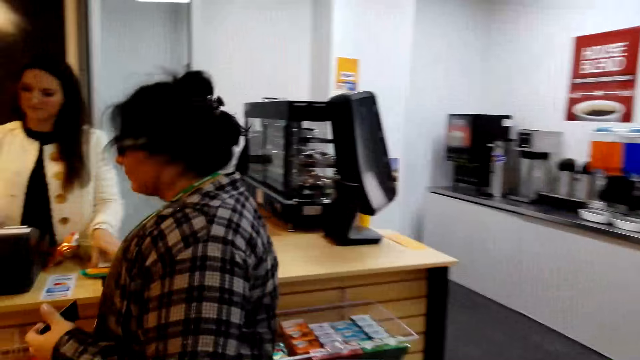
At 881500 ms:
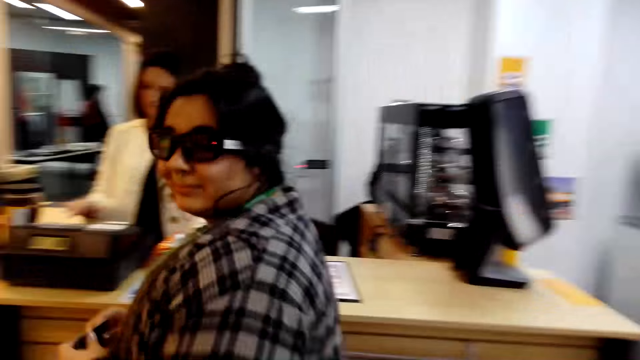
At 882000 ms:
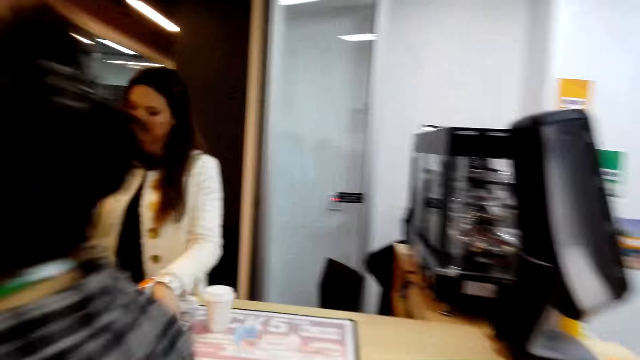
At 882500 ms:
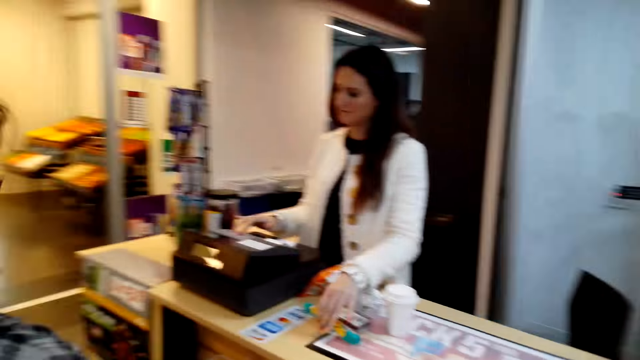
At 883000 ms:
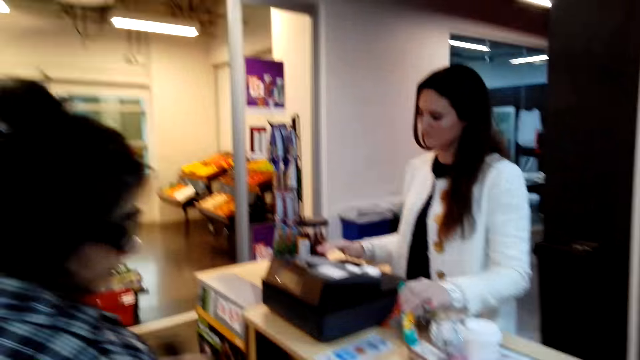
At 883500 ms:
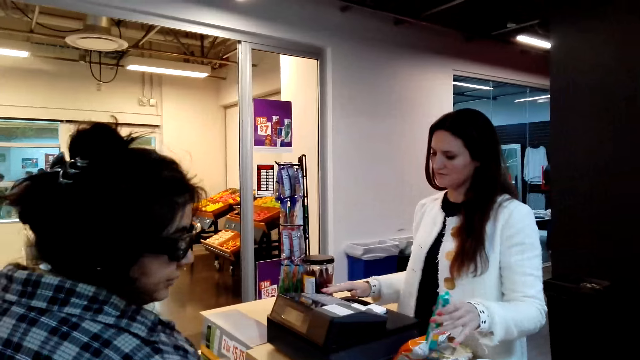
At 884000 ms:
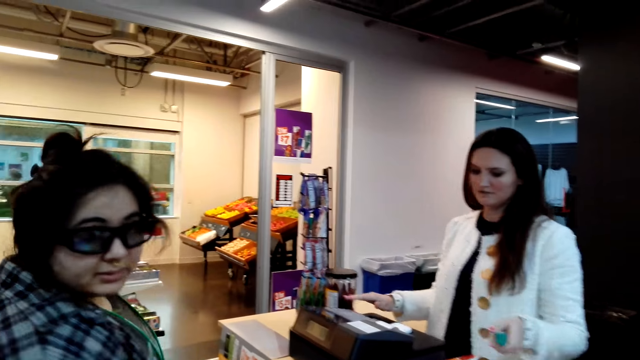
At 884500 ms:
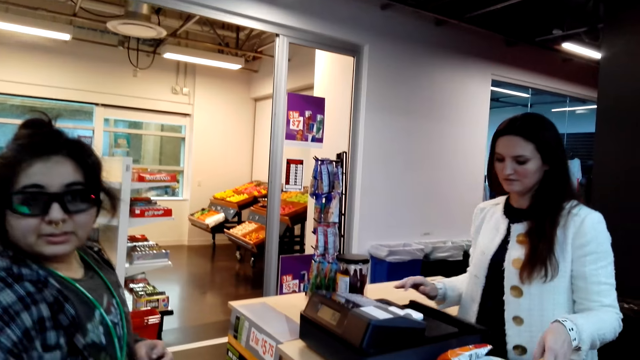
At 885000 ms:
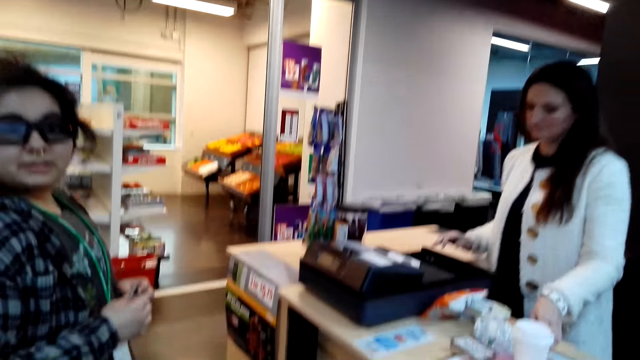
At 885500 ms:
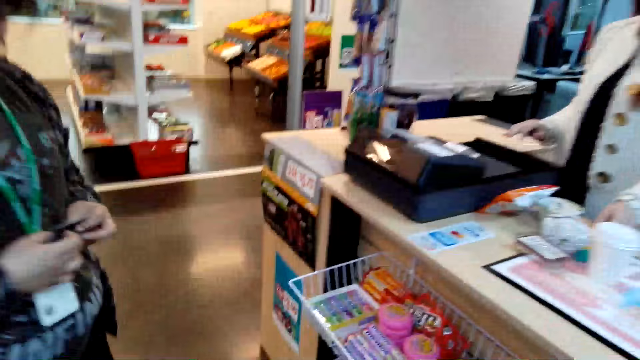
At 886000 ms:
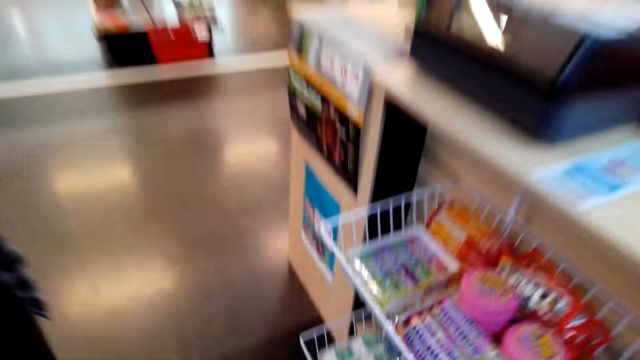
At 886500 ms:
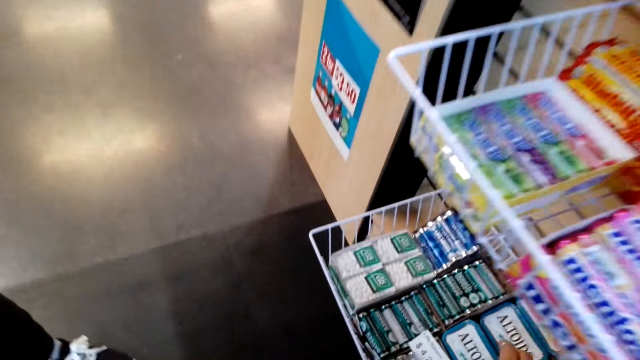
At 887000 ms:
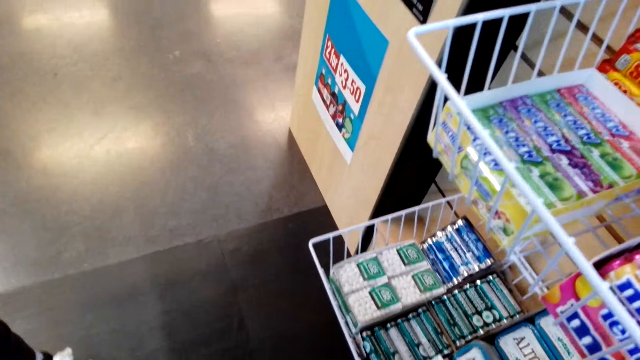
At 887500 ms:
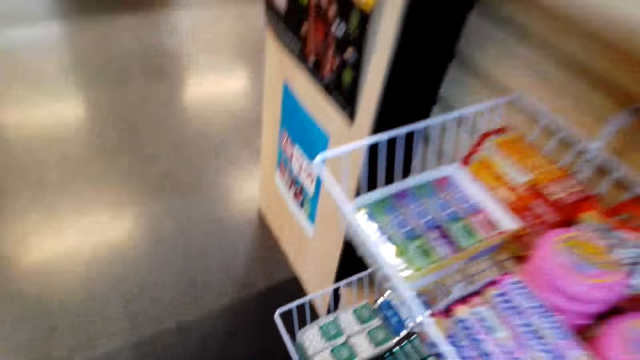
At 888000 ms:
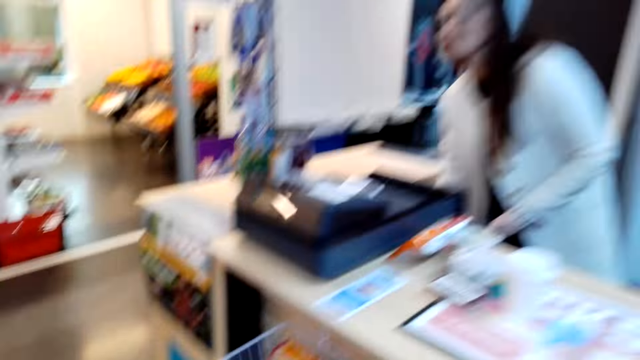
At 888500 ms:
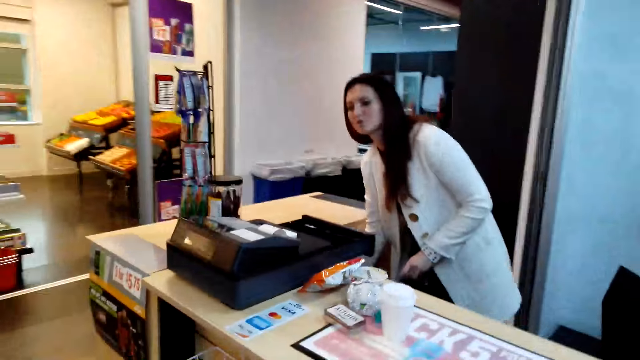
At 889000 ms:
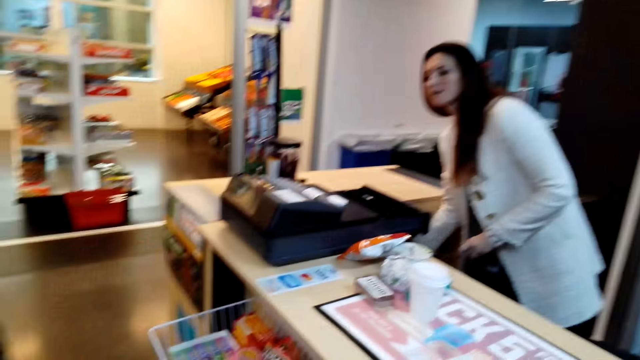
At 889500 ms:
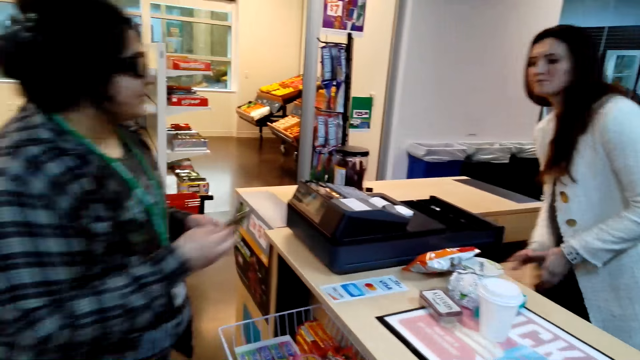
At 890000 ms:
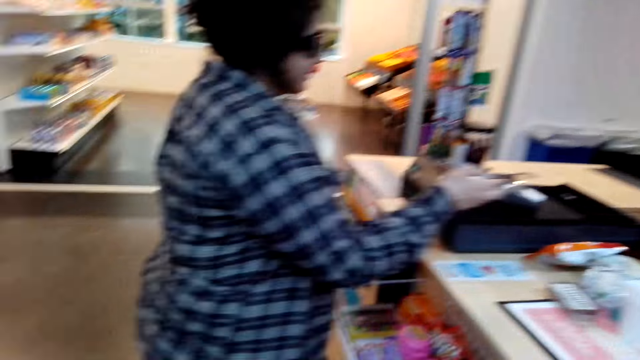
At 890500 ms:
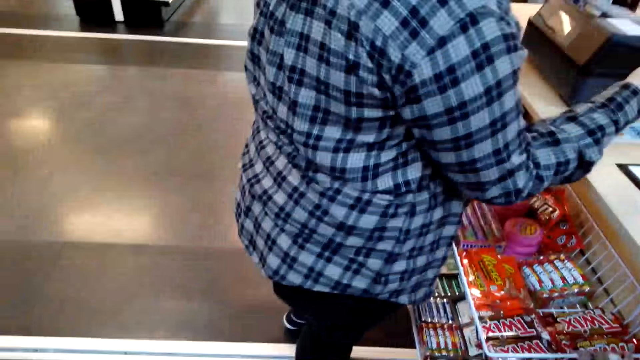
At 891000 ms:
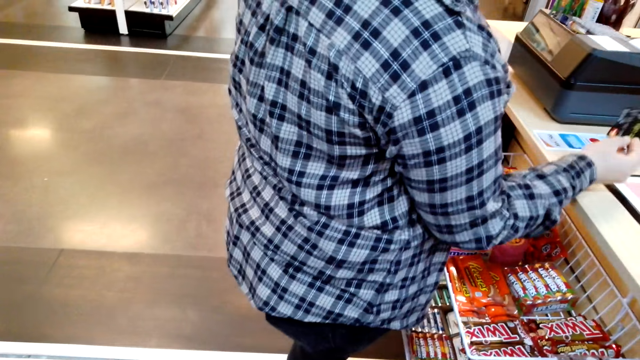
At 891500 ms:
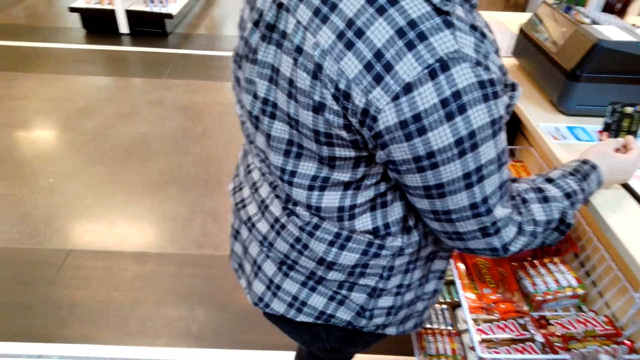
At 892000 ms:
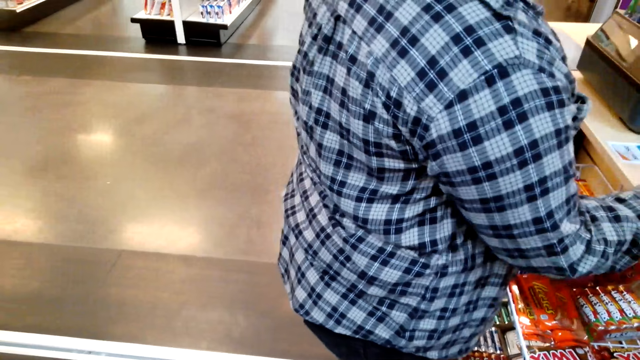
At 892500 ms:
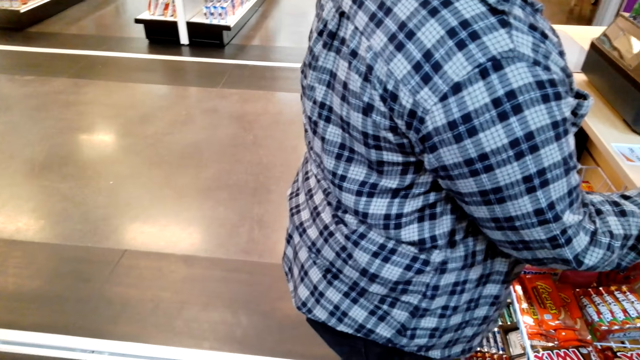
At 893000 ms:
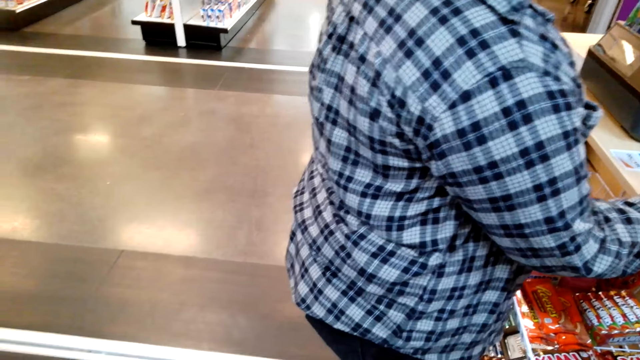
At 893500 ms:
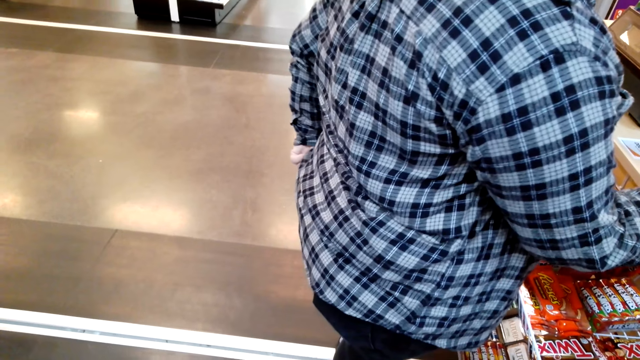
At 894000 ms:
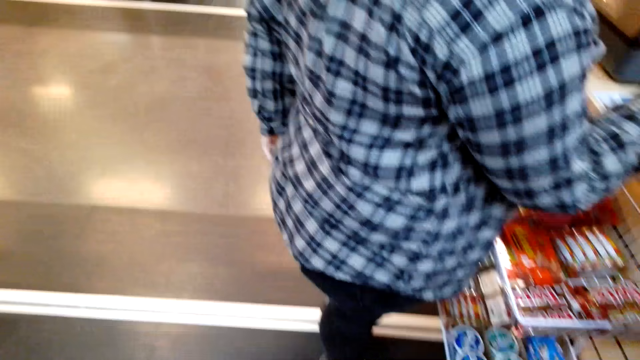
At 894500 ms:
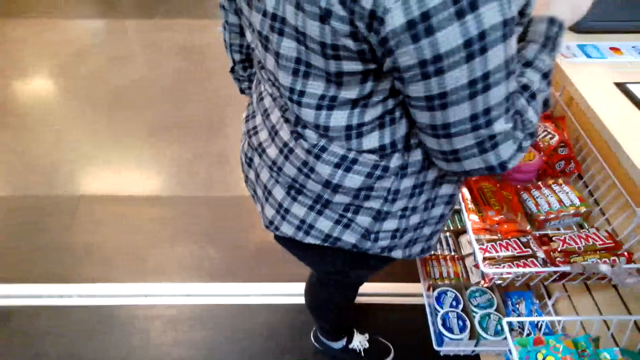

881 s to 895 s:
A person prices the items using the pricing machine. The camera wearer takes a sachet in the shelf. They look around.

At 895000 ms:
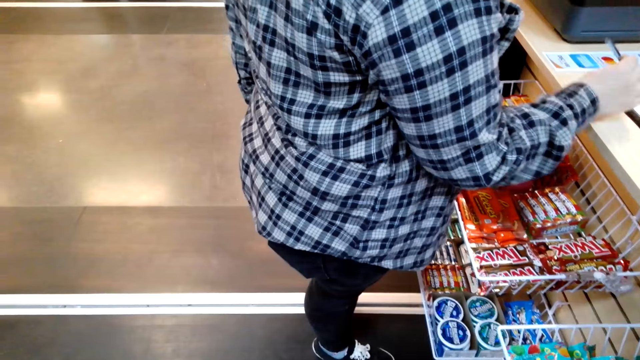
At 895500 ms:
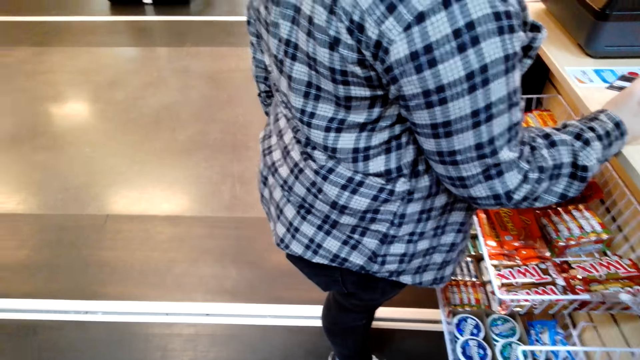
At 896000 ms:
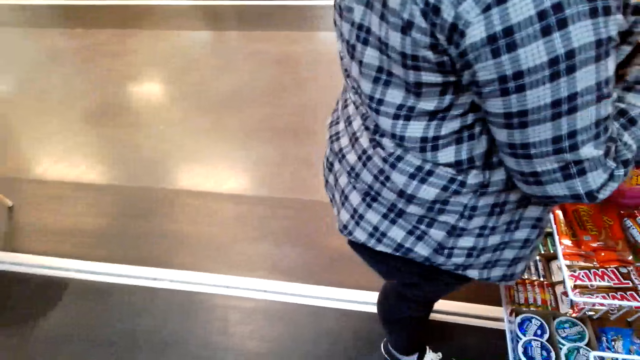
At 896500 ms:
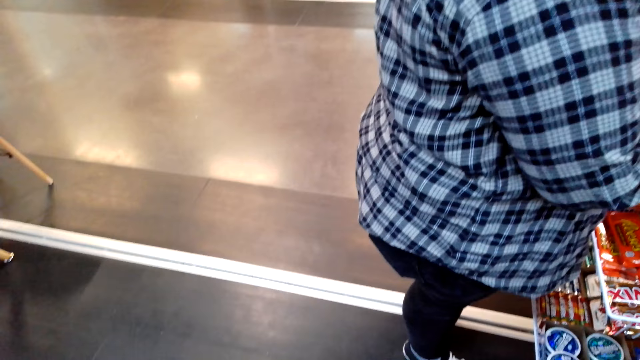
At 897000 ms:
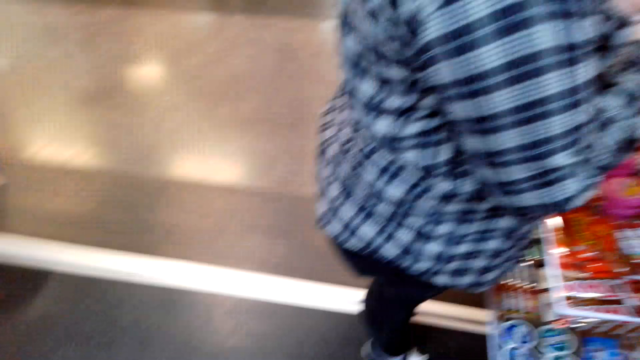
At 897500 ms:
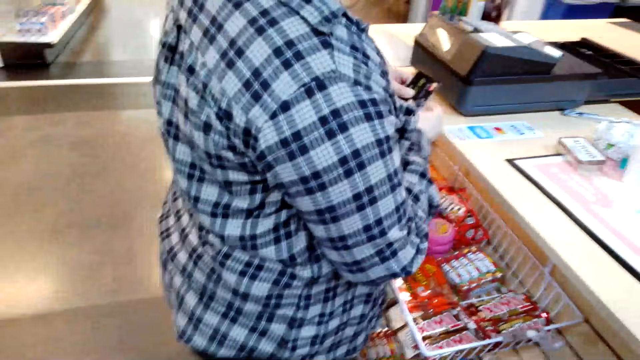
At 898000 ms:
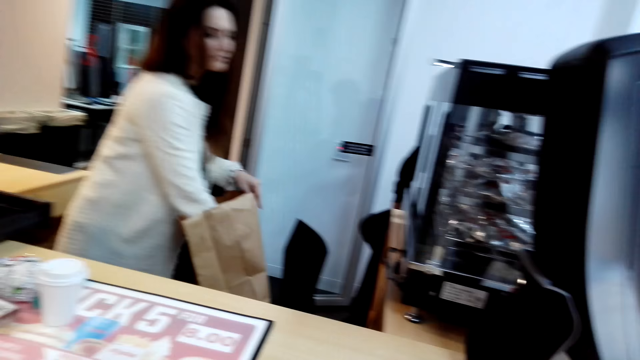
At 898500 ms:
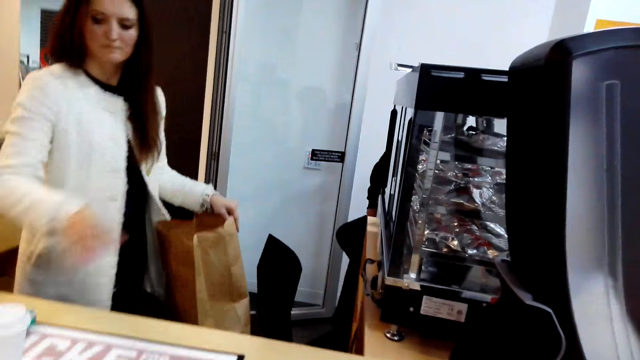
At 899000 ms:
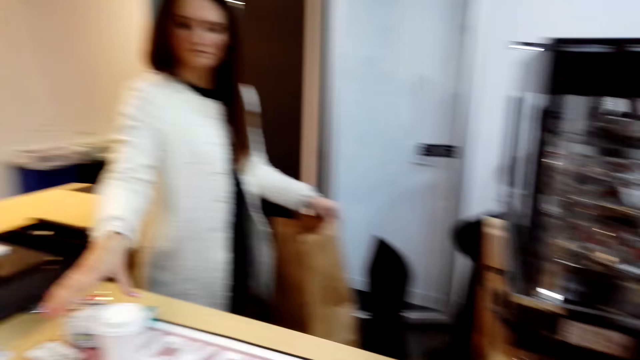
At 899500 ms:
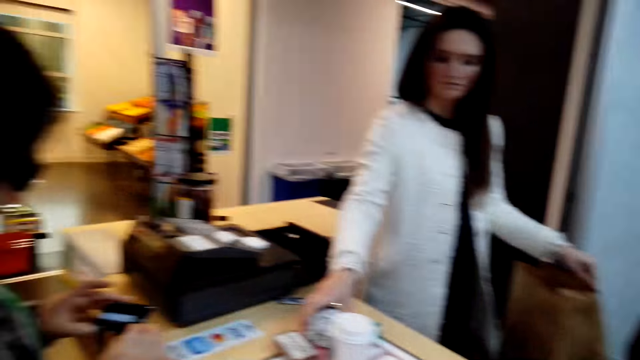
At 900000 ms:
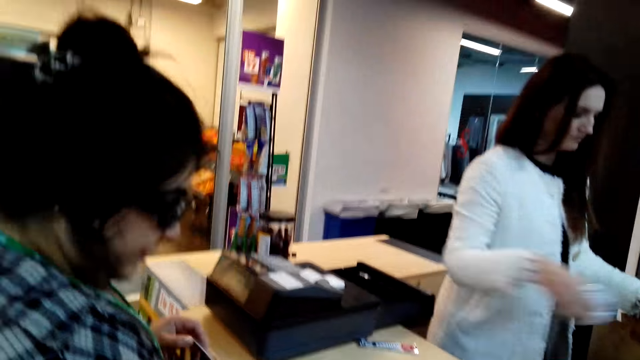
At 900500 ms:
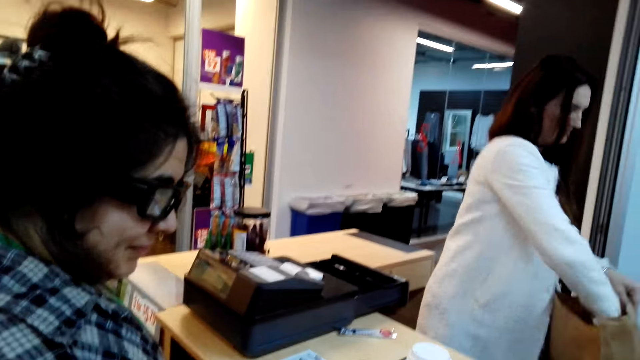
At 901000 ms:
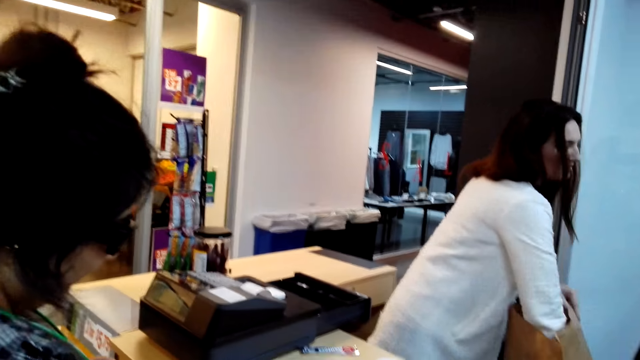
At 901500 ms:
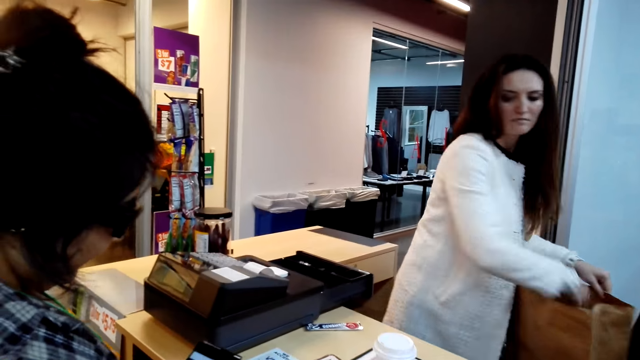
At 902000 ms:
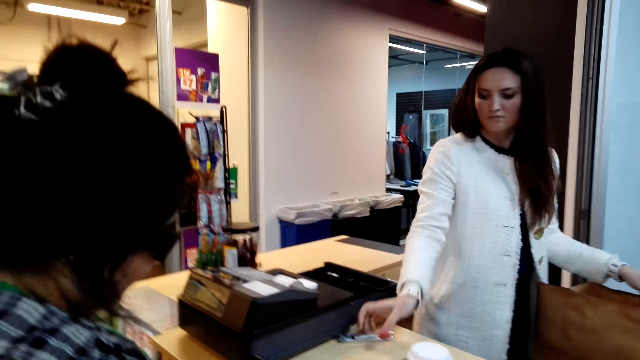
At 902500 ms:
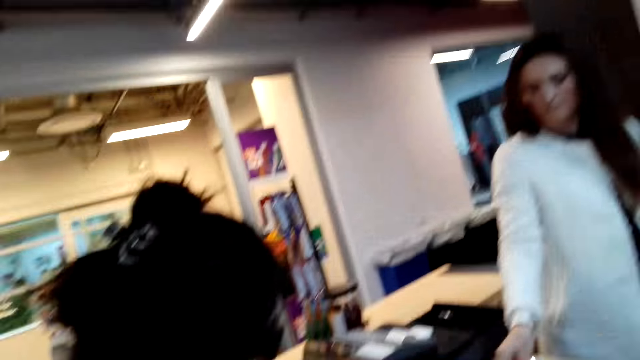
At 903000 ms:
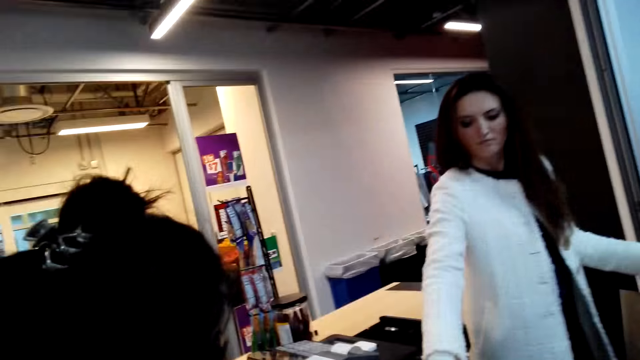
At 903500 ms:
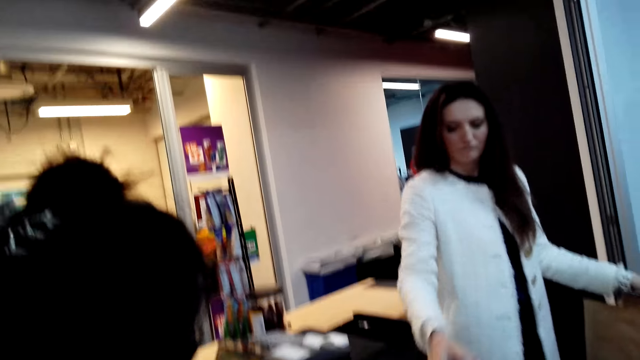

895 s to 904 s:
The person is packing the items in the carrying bag.
